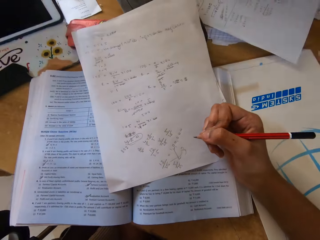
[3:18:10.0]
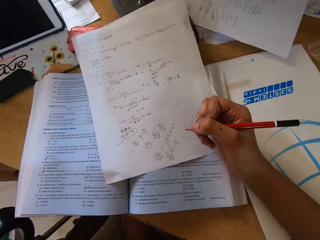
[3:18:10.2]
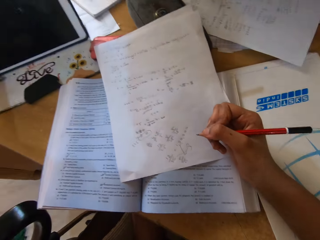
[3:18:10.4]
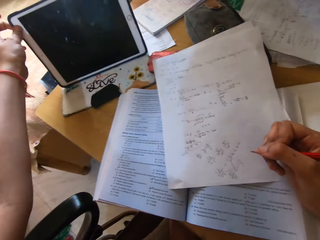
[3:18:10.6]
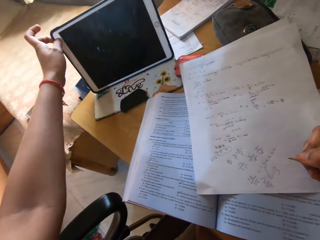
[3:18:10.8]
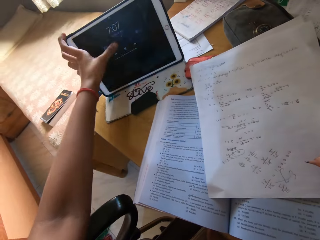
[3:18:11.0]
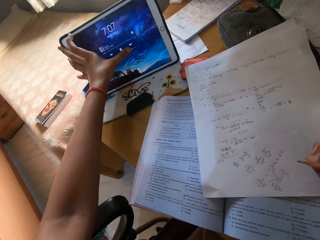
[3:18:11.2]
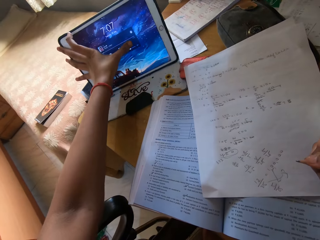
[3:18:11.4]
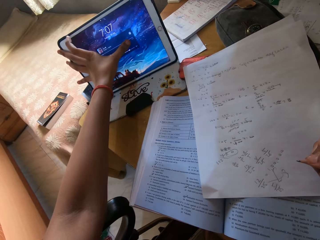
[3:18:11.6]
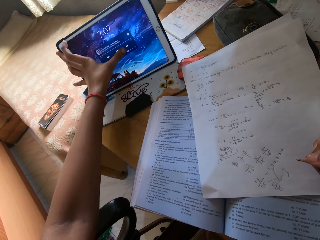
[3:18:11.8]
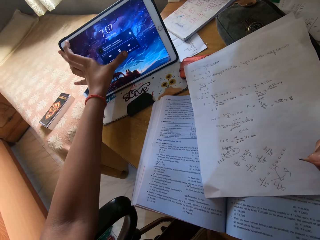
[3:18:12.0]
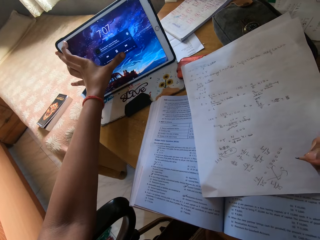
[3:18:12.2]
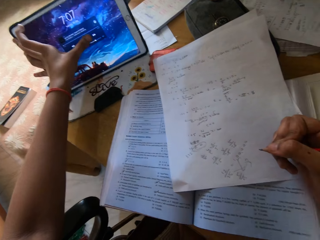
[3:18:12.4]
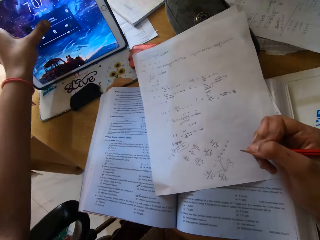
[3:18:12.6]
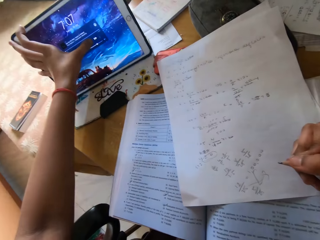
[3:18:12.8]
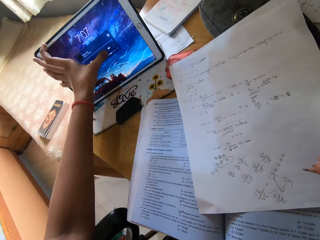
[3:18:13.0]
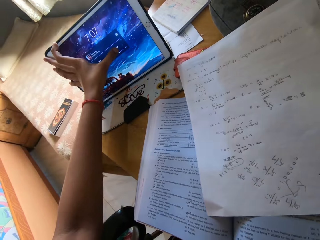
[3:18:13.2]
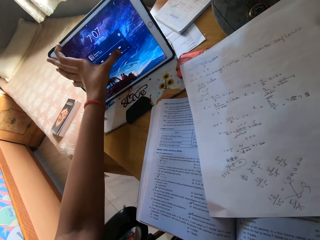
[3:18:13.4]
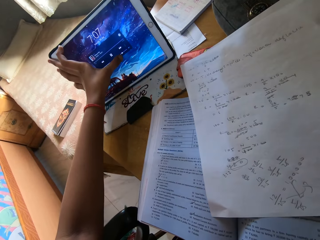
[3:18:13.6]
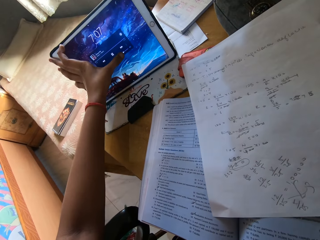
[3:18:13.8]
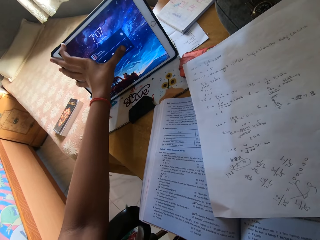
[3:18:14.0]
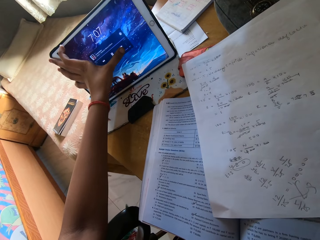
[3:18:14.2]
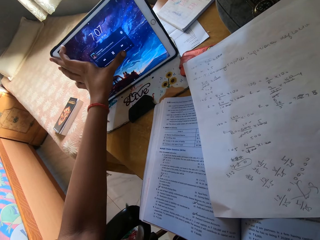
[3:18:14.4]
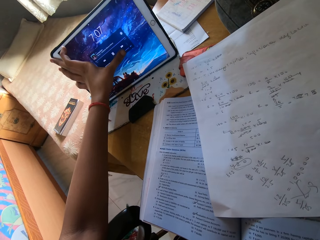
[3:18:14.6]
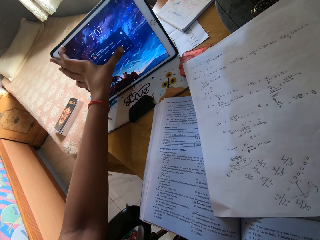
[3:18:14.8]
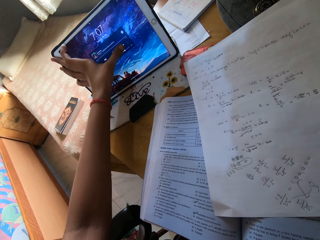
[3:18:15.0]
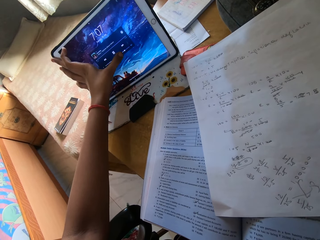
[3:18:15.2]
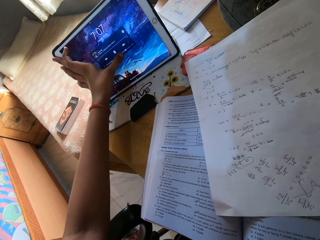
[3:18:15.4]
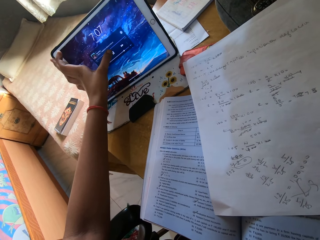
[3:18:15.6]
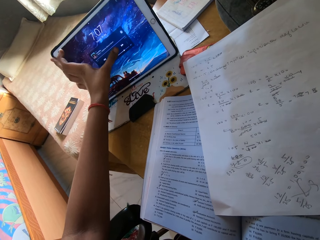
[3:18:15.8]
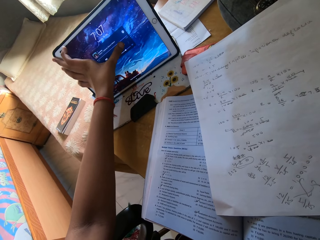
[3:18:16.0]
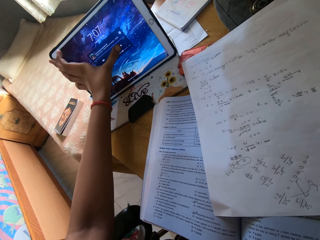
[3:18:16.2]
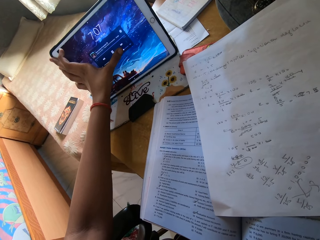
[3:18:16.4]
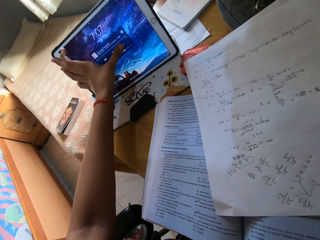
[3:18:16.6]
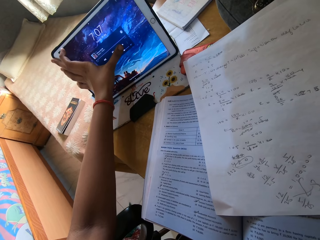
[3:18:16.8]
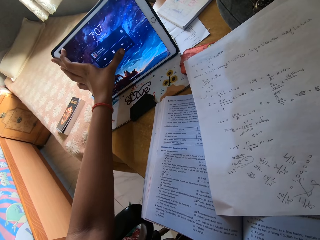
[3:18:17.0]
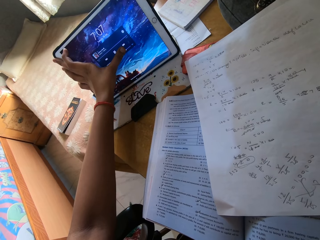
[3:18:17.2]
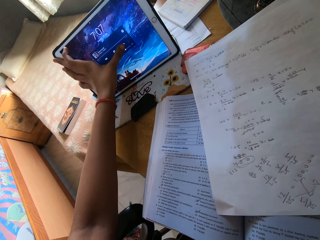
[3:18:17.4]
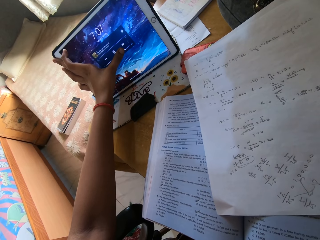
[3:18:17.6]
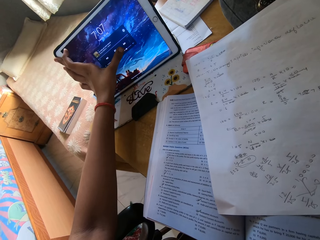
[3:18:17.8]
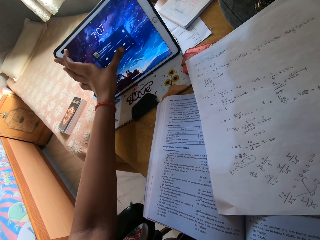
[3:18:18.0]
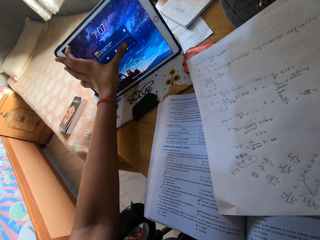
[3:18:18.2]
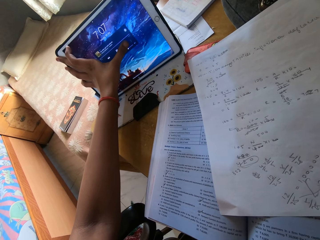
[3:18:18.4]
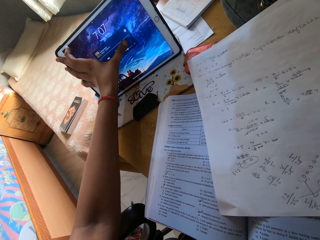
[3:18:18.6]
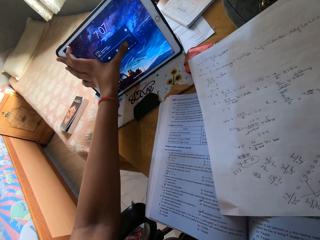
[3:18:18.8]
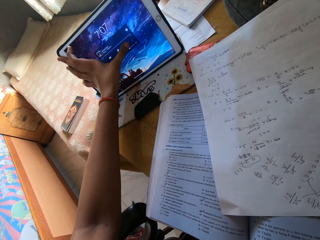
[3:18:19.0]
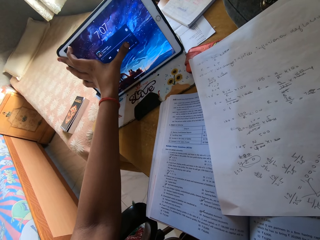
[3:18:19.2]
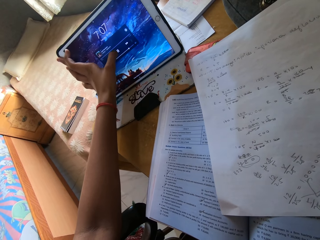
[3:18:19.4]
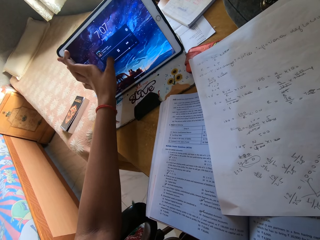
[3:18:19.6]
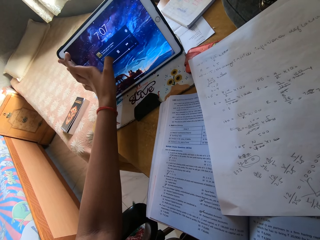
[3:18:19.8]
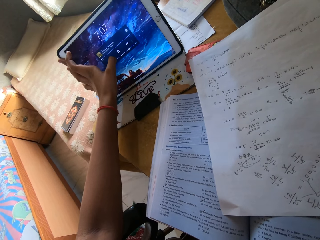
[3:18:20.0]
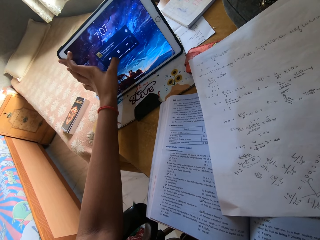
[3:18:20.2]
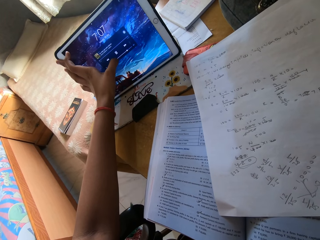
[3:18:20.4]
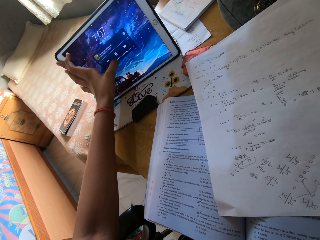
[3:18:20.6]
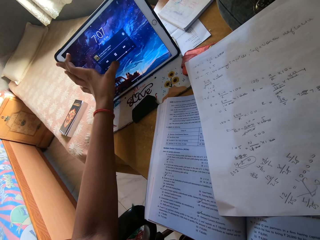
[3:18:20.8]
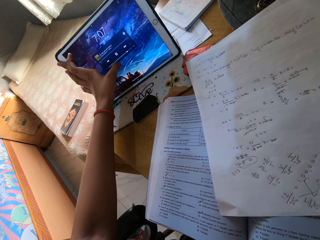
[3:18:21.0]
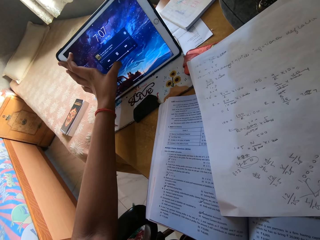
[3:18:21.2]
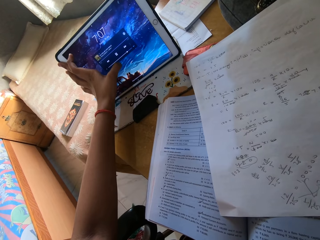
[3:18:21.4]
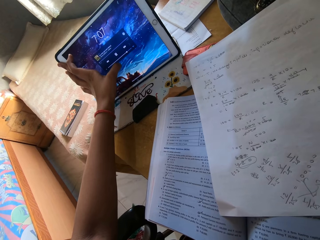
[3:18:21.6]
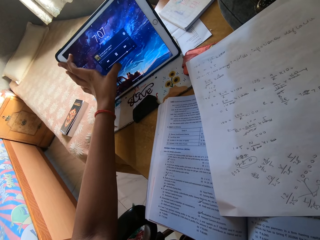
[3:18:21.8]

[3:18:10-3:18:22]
The camera wearer touches the phone. They operate the tablet. They operate the tablet again.

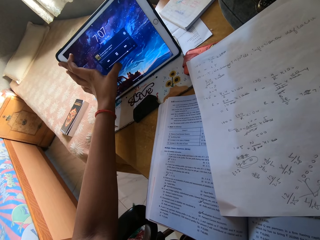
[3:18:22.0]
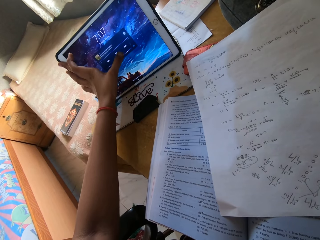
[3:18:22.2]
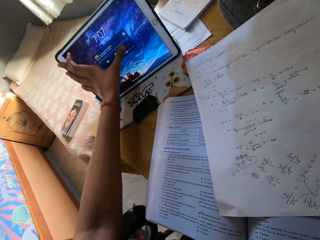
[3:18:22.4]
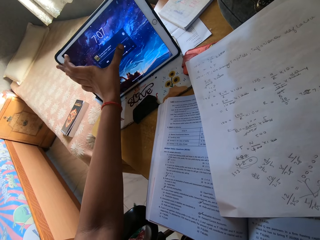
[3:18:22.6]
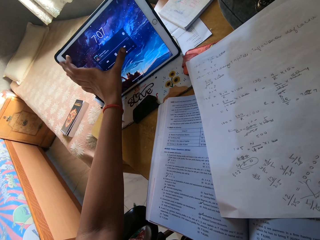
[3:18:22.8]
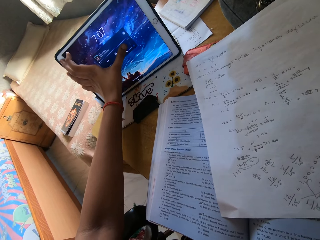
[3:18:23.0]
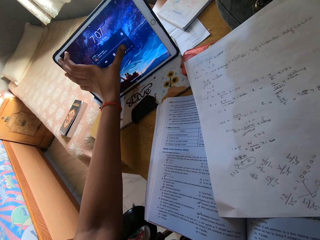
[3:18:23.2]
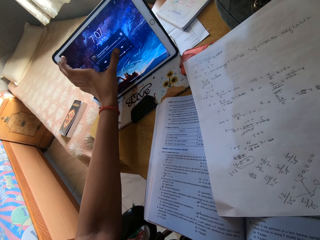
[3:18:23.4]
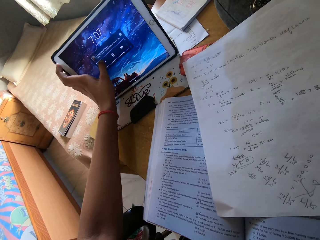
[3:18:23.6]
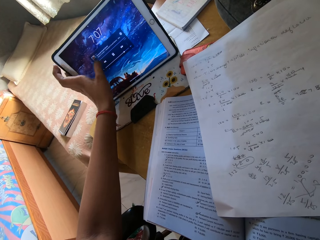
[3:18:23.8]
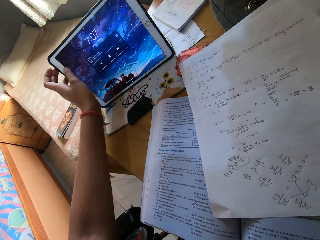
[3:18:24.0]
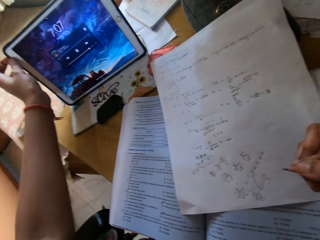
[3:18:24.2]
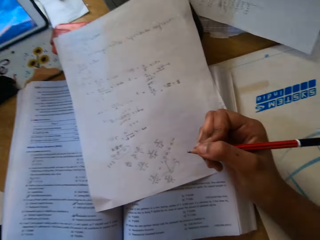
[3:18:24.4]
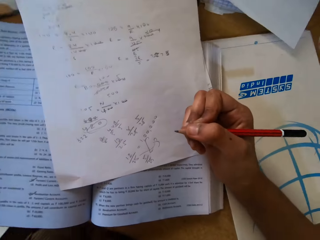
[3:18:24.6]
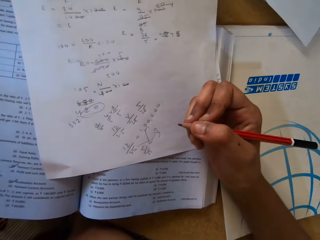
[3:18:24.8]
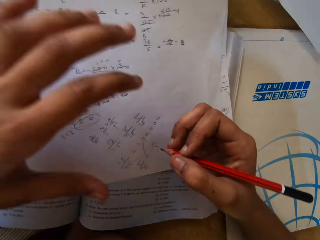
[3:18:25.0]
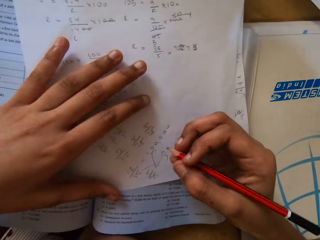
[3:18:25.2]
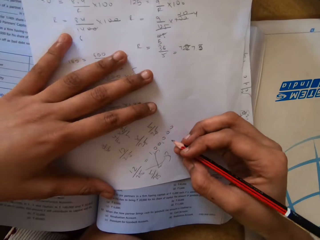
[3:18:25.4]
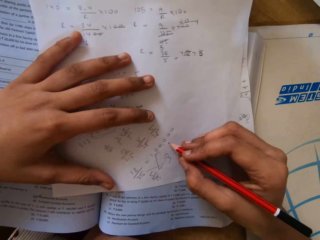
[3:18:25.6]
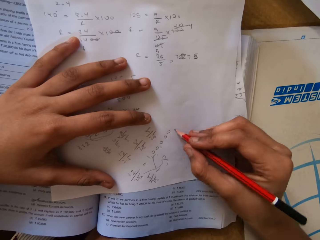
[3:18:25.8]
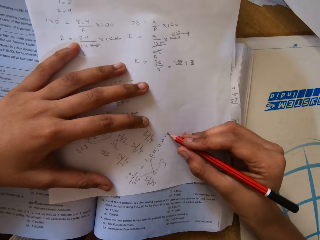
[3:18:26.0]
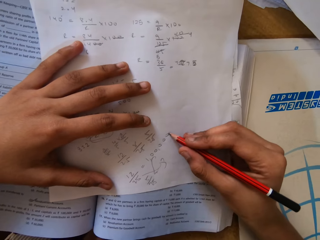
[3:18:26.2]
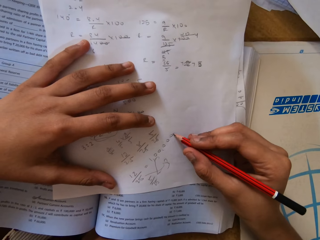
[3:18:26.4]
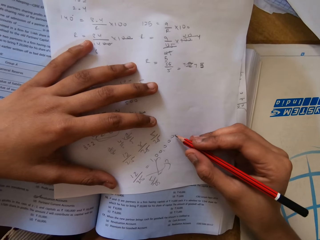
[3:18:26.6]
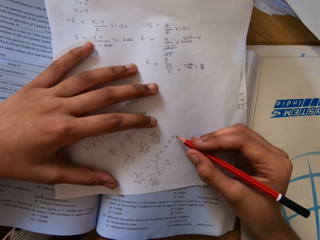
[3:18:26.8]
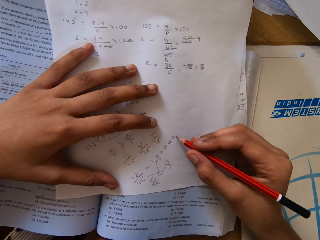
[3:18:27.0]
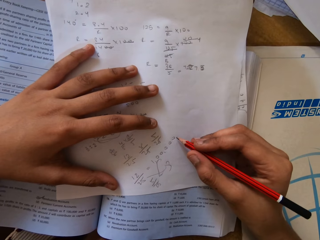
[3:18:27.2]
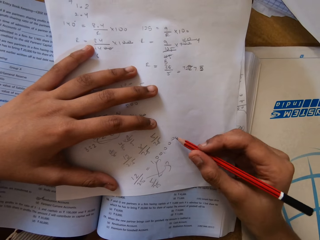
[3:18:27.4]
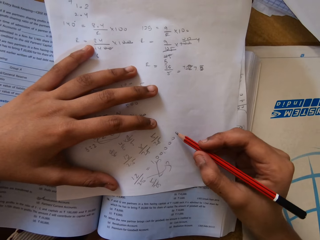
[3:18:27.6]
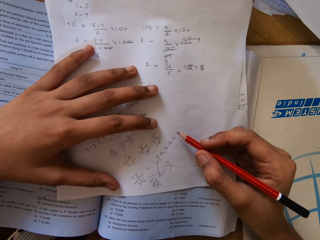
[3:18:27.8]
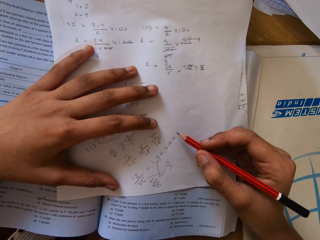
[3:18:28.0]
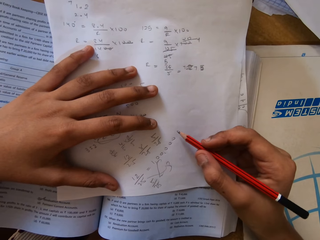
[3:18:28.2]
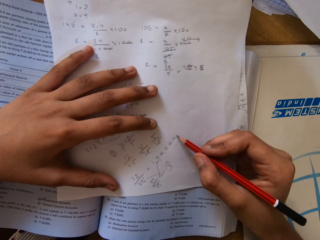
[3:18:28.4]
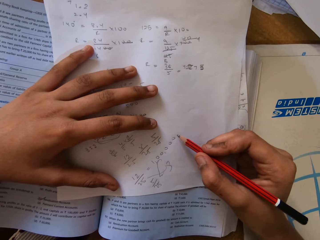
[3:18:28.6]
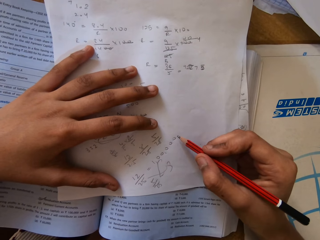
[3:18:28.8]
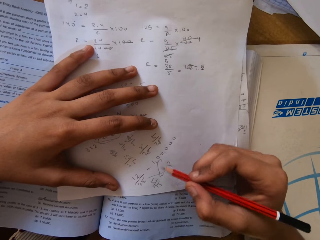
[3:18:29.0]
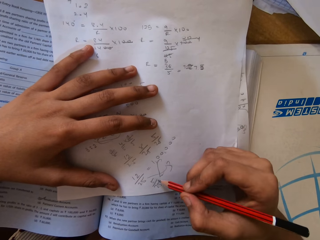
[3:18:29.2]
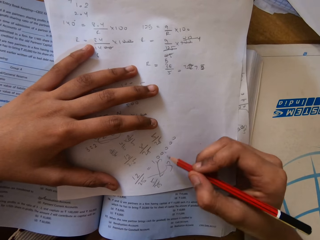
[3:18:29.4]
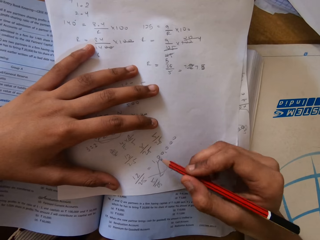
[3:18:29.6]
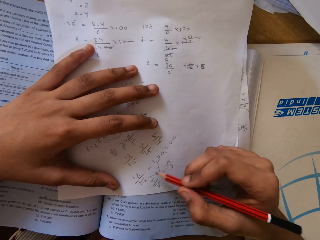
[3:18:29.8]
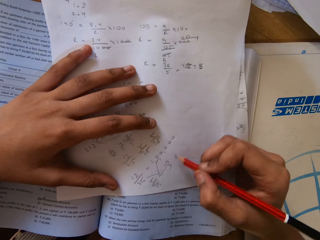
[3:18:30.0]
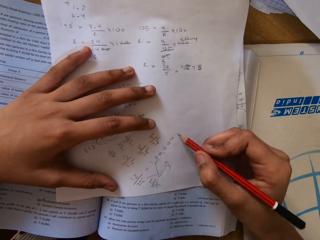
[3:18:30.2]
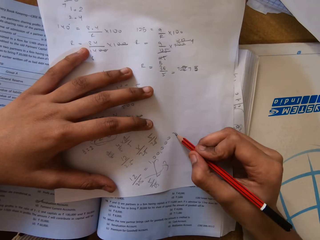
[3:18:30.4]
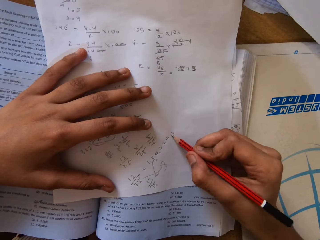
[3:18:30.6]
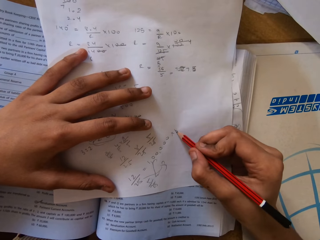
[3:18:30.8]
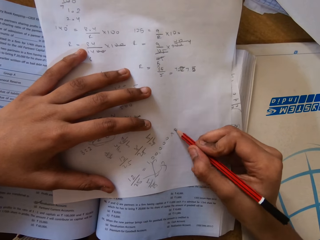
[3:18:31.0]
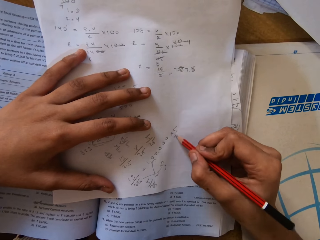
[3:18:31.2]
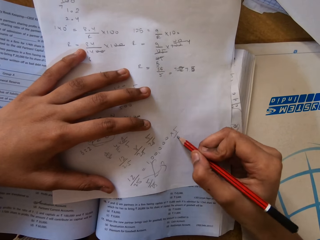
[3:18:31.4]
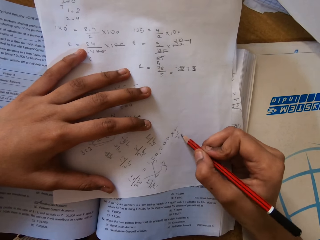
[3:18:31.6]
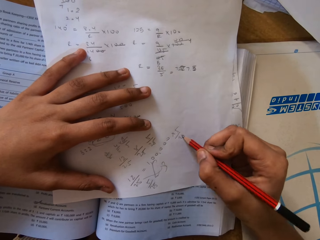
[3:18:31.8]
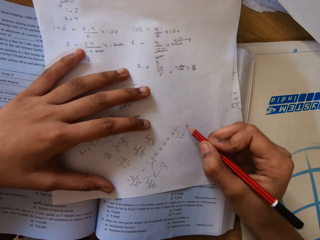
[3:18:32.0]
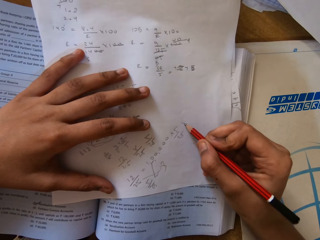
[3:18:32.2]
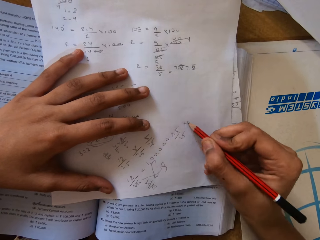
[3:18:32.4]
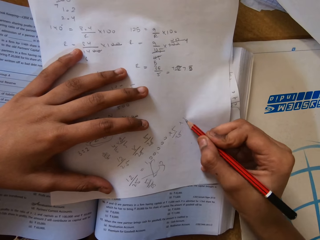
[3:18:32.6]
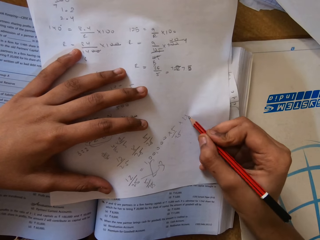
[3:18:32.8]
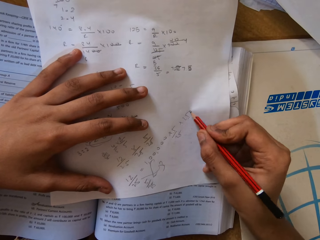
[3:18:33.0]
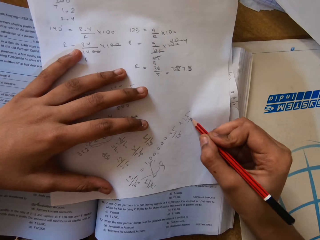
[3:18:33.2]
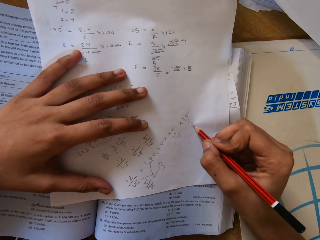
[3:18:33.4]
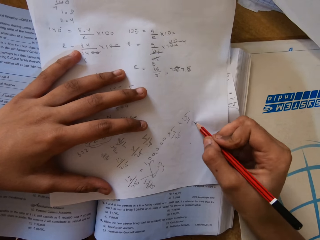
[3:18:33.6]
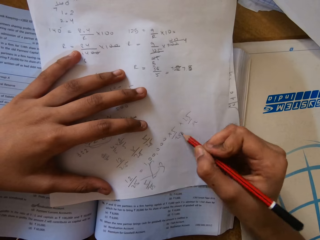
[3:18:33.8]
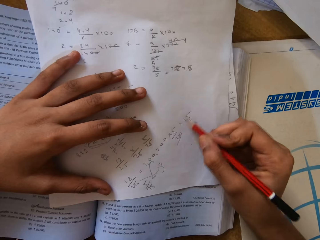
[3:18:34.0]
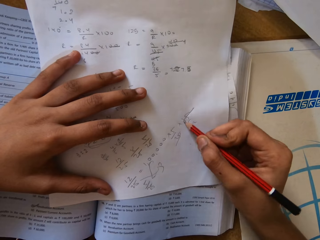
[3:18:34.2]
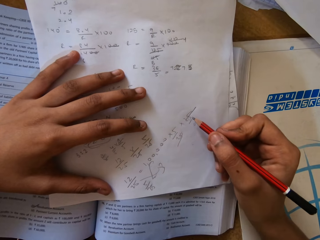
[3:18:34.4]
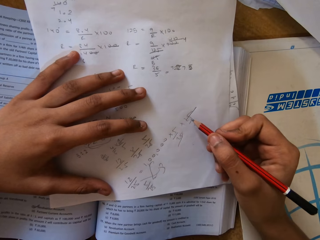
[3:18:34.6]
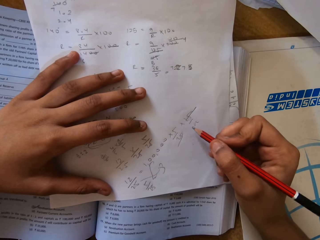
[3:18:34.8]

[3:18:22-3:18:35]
The camera wearer writes on the paper with a pencil. They write on the paper with the pencil.
